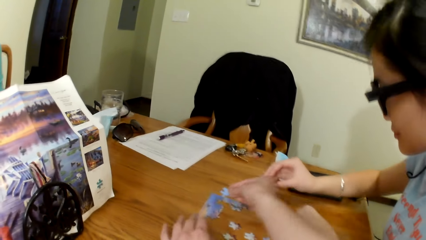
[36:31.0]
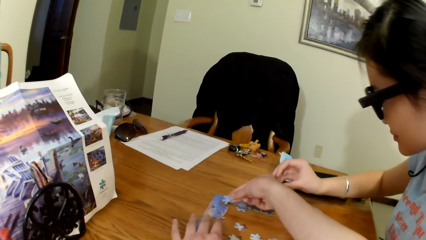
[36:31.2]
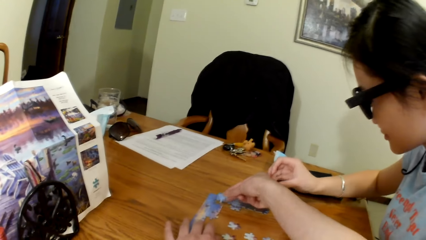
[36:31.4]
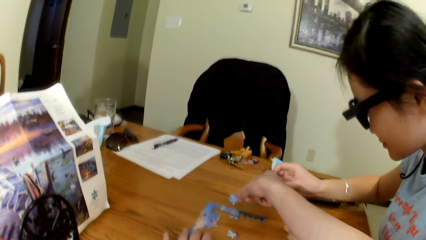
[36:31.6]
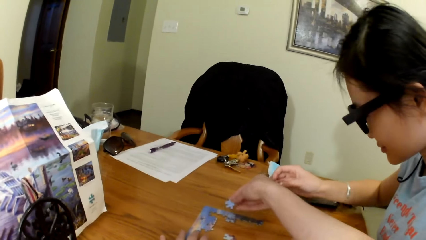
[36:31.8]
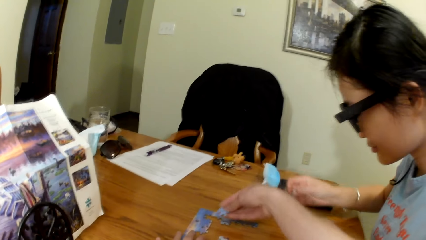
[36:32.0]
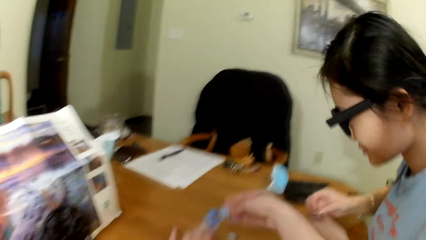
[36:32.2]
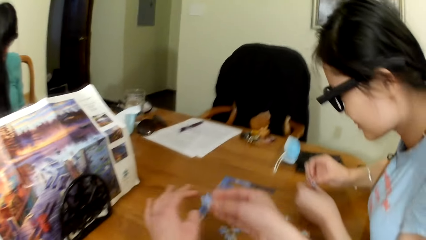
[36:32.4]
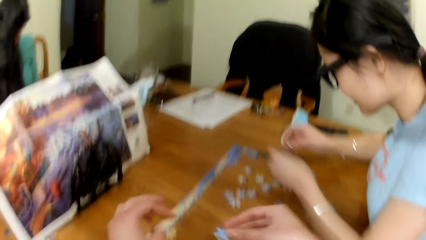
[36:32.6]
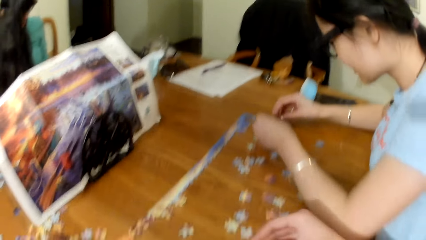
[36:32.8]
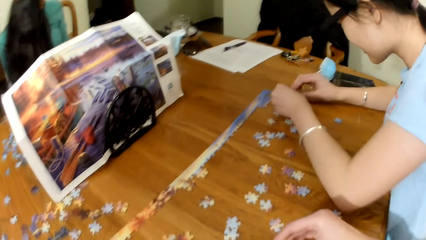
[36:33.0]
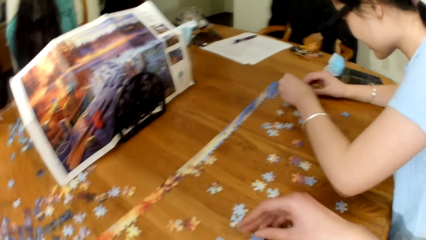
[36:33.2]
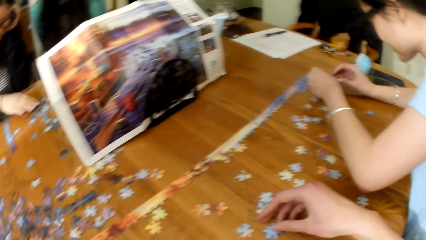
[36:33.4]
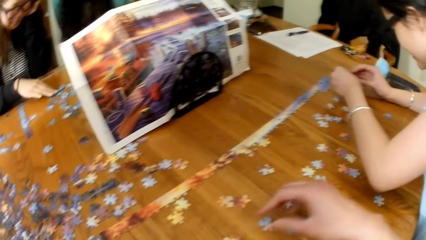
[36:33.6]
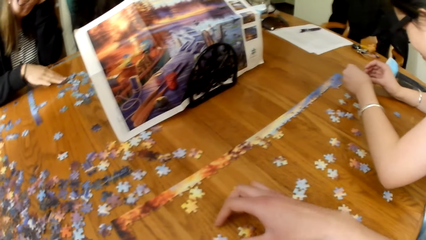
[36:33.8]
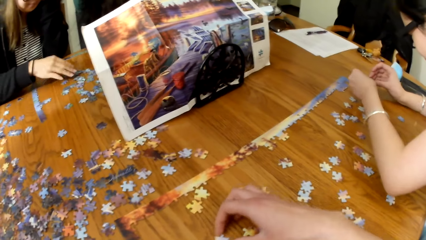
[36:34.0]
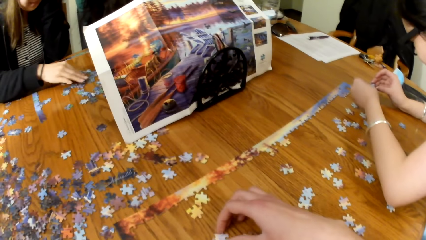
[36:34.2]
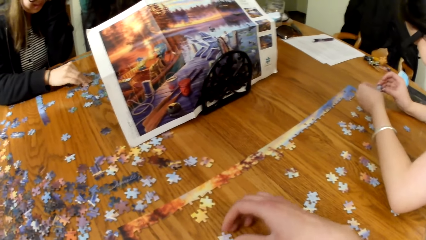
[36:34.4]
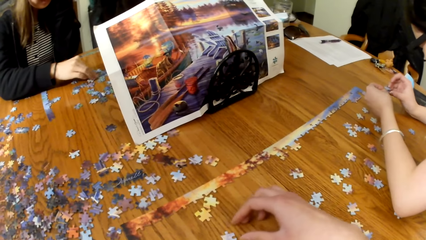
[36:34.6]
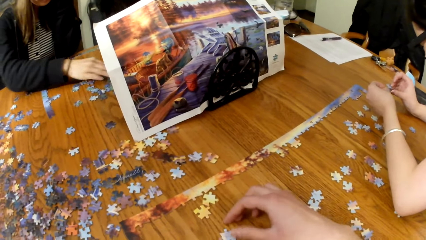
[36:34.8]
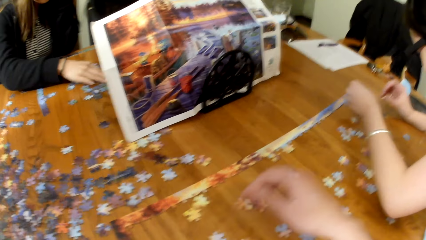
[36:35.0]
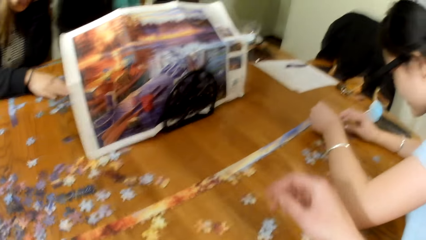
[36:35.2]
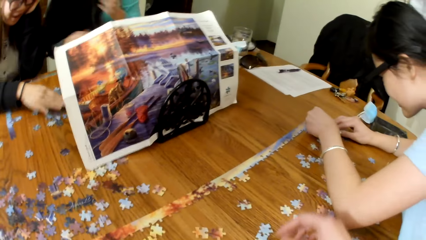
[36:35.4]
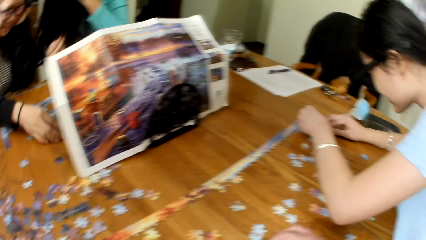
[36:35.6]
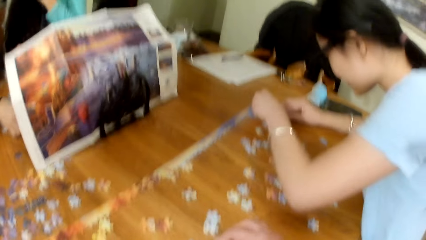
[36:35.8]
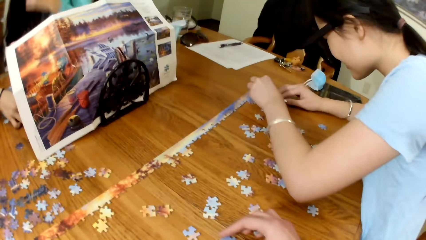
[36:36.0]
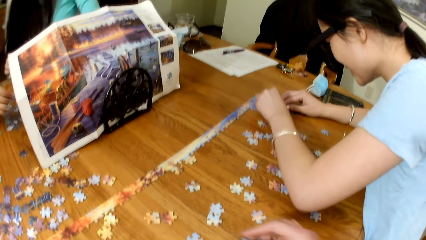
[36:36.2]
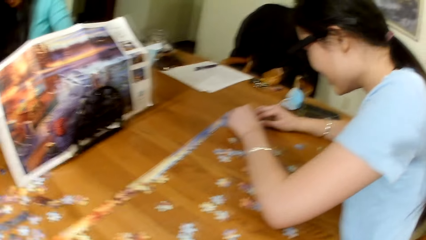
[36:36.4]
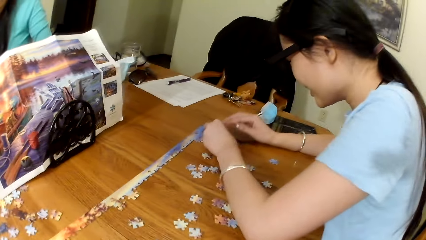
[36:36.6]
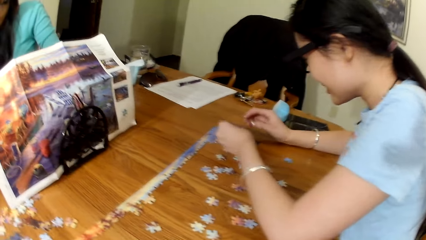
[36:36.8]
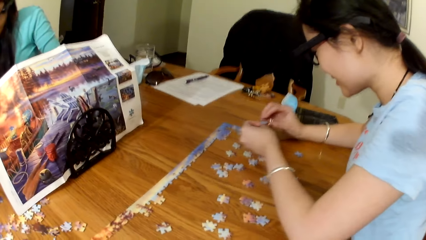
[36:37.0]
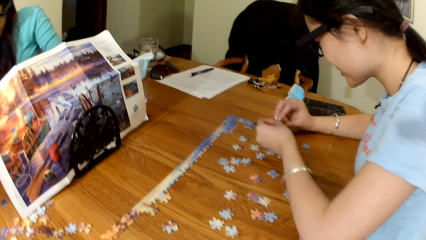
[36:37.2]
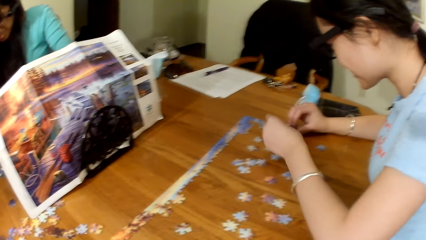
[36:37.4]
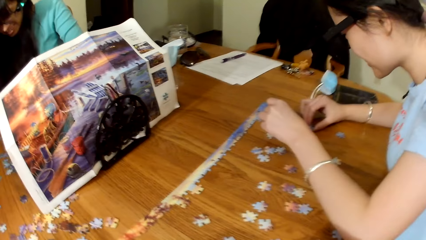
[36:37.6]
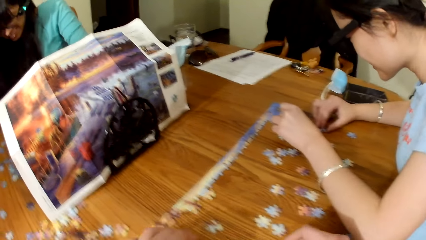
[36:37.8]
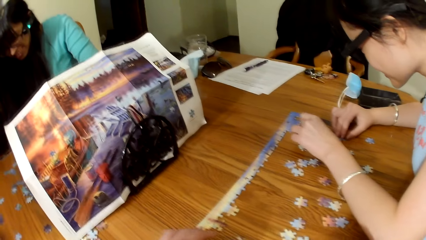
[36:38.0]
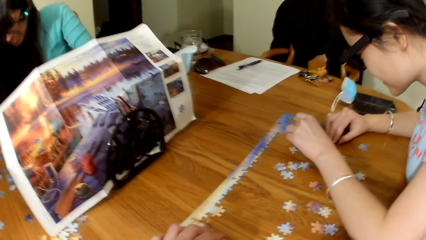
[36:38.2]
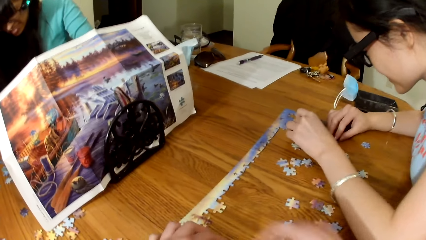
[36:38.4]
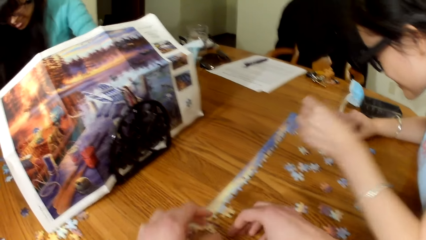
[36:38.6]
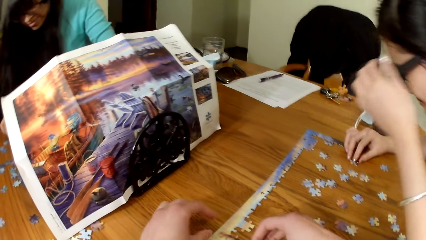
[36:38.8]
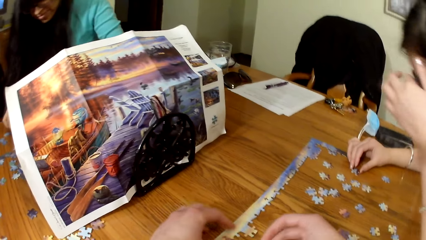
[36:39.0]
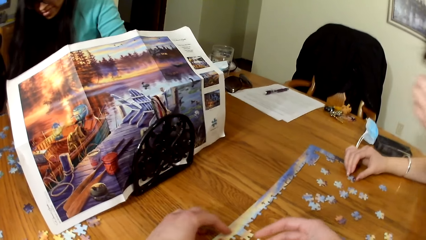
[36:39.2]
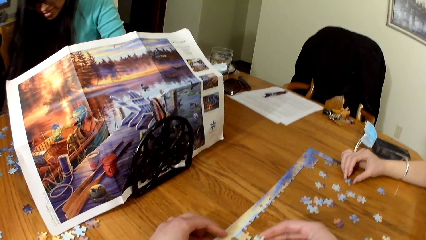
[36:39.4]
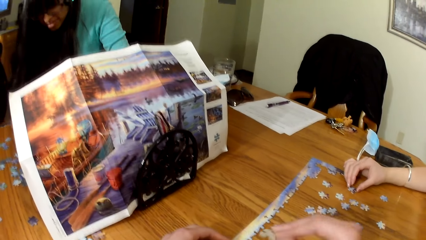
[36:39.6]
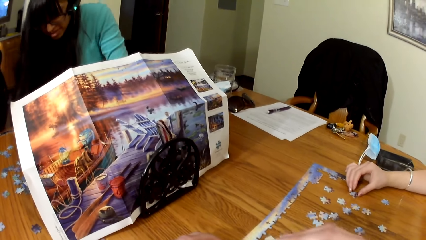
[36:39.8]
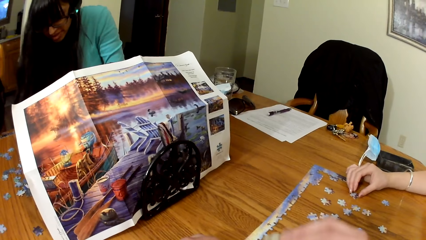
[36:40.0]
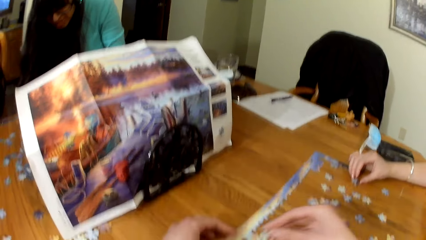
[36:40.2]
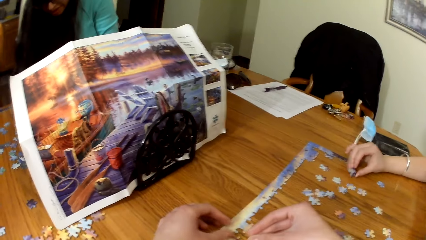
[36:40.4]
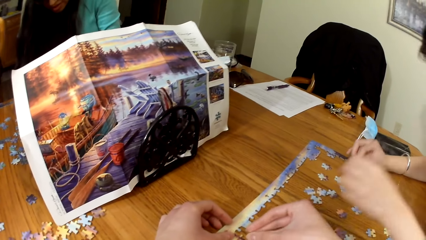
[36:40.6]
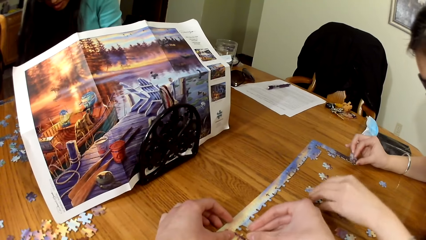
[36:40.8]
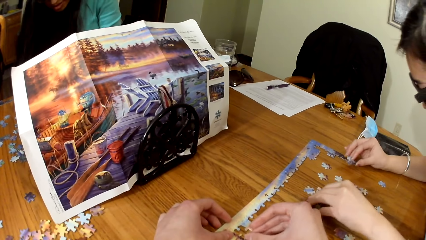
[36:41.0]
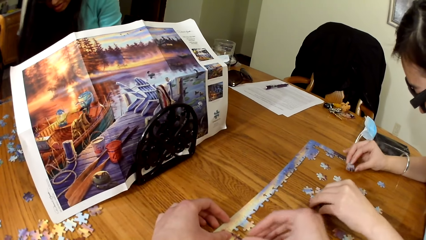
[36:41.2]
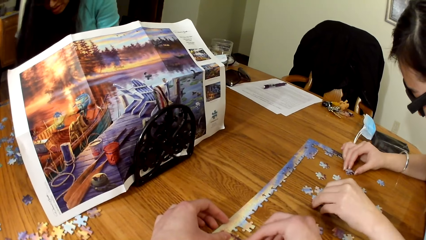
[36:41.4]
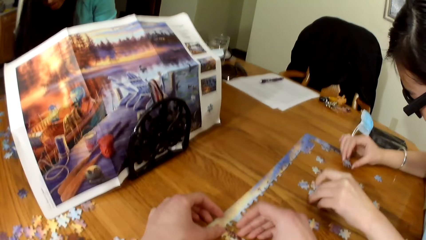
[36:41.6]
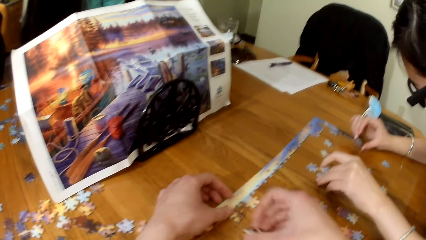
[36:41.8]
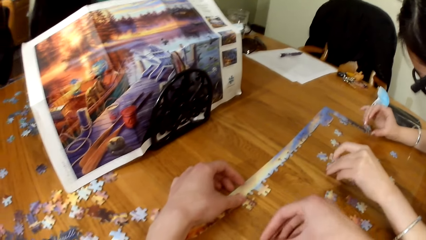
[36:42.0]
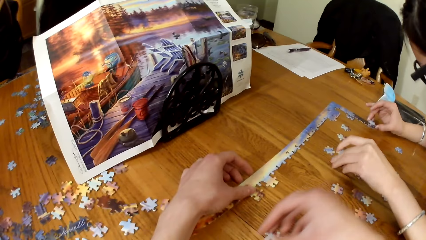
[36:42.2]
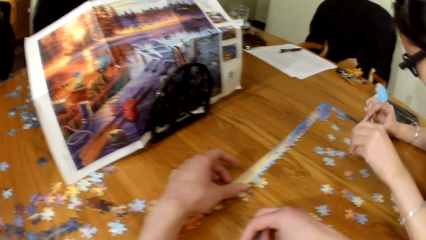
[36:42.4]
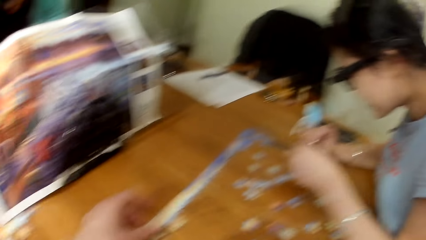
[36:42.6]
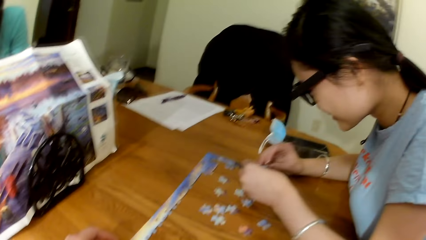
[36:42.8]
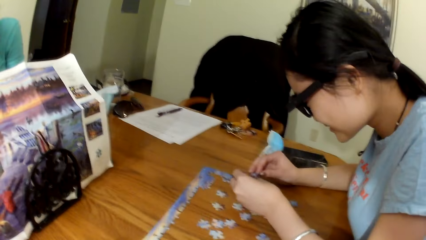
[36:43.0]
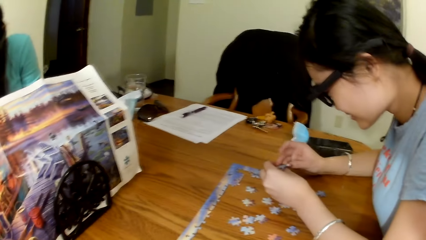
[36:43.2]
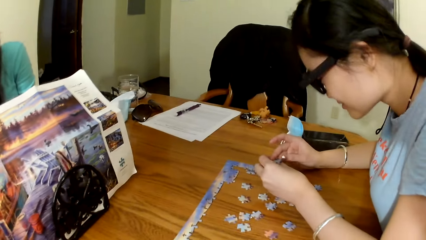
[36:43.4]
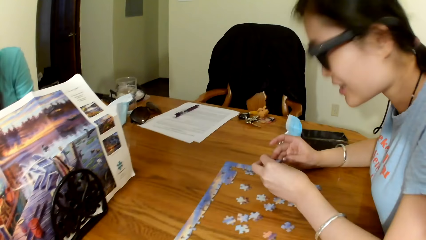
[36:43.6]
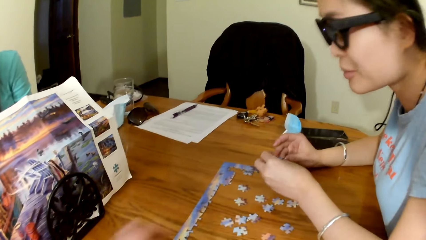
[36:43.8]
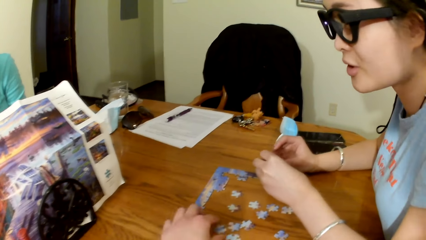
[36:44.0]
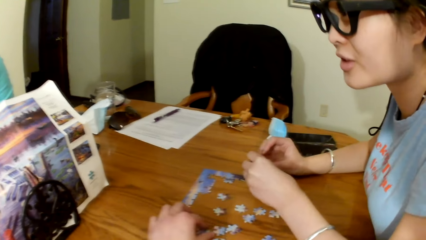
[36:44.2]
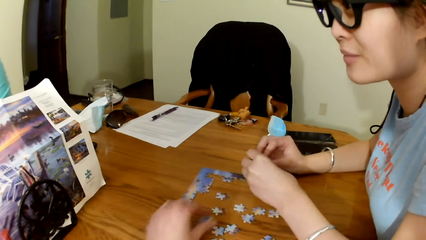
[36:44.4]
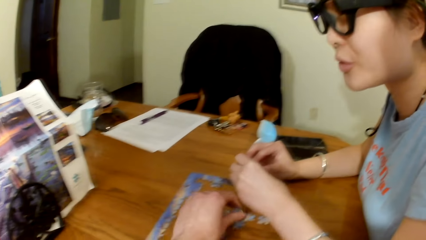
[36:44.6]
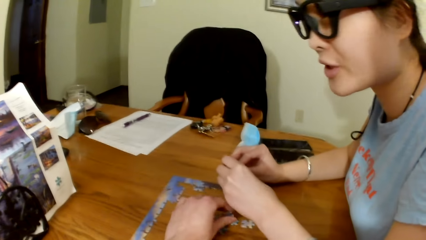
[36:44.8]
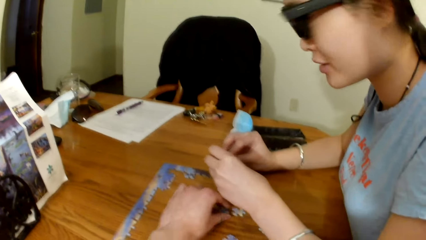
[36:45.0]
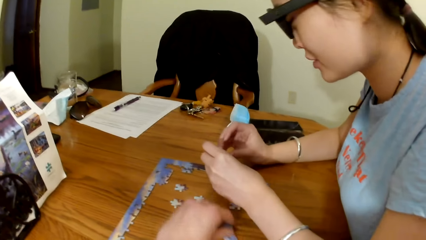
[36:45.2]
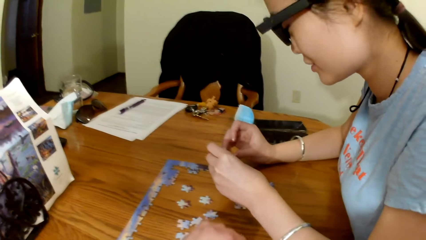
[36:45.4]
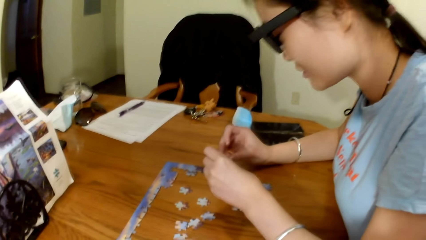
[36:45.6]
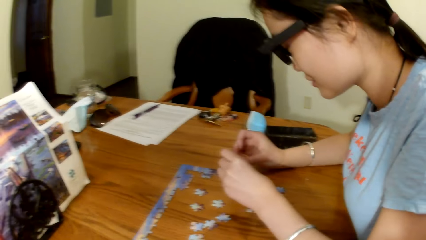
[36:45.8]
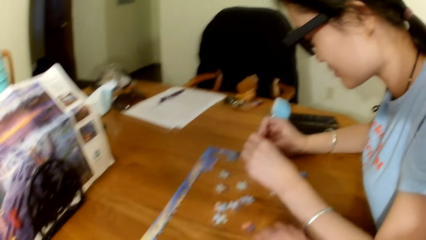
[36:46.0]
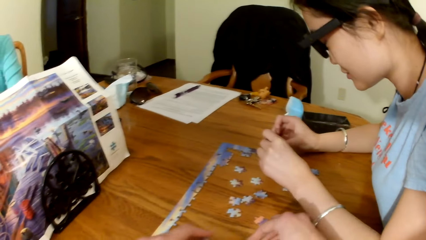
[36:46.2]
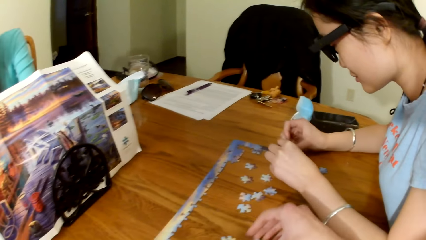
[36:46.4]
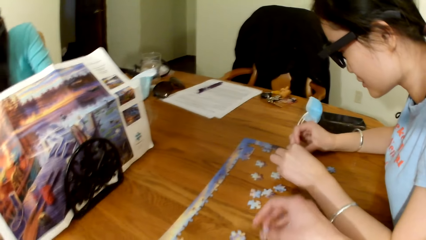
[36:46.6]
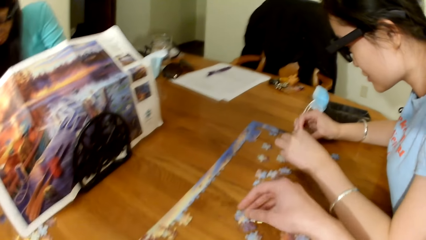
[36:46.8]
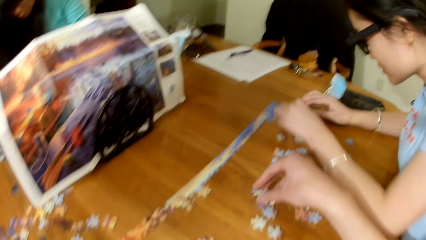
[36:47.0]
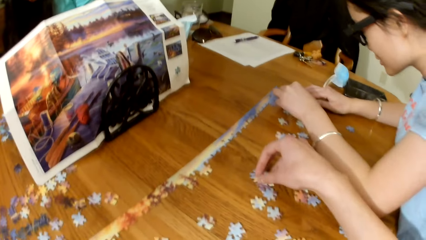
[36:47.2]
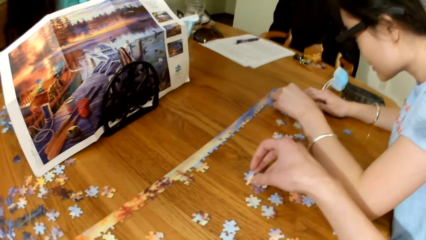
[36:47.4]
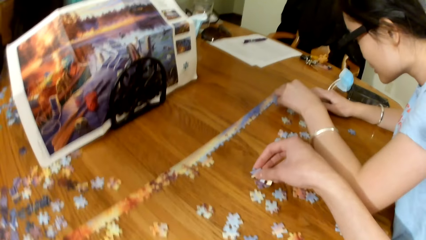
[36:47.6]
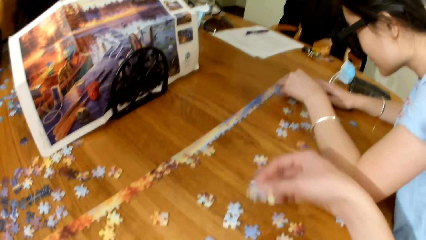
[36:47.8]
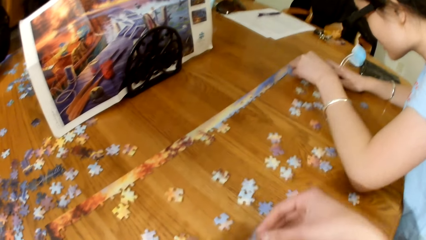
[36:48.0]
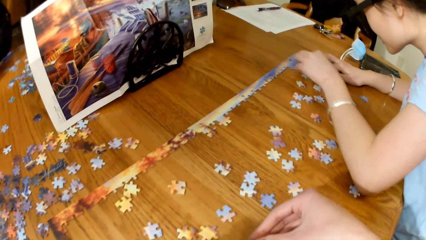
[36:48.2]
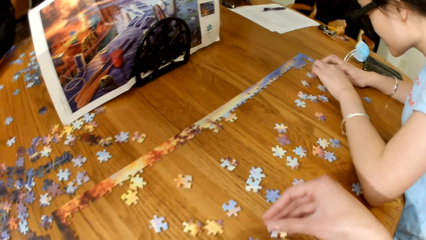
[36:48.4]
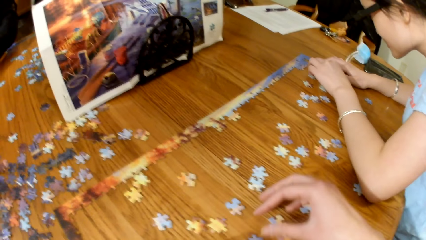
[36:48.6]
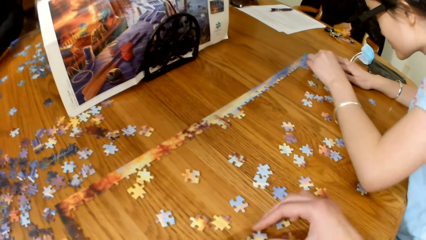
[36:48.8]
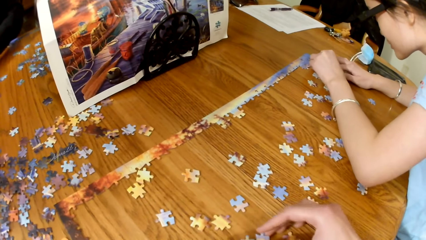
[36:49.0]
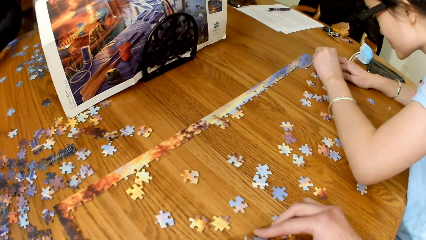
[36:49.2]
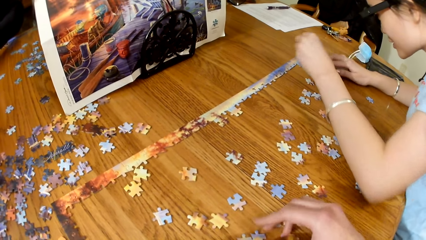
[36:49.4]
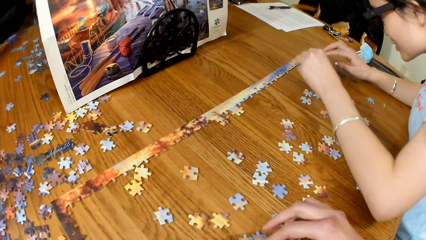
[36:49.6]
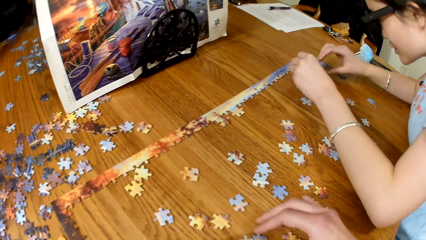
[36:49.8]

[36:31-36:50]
The camera wearer plays the jigsaw puzzle. A lady plays the jigsaw puzzle. The camera wearer looks for puzzle pieces. The lady looks for puzzle pieces. The camera wearer plays the jigsaw puzzle. The lady plays the jigsaw puzzle. The camera wearer plays the jigsaw puzzle, looks for puzzle pieces and picks the puzzle piece on the table.
